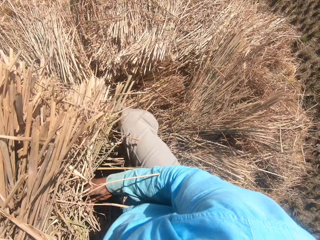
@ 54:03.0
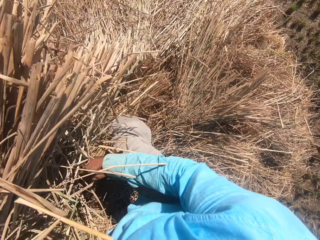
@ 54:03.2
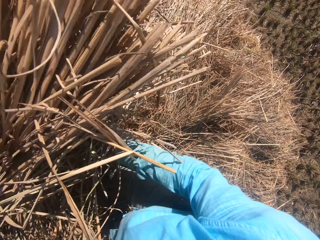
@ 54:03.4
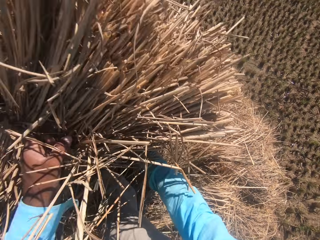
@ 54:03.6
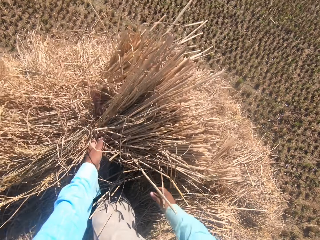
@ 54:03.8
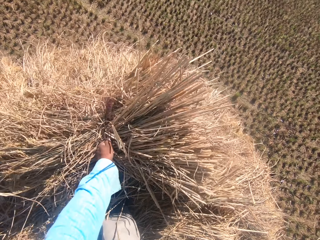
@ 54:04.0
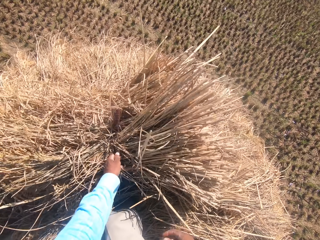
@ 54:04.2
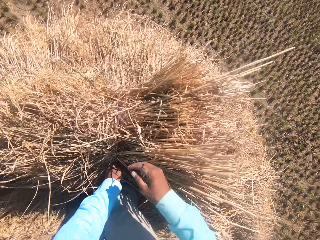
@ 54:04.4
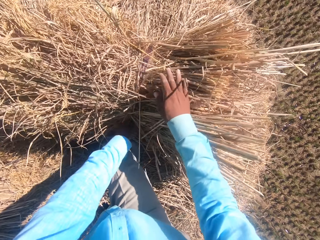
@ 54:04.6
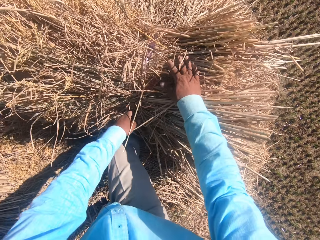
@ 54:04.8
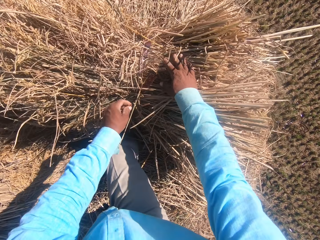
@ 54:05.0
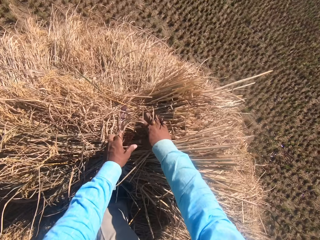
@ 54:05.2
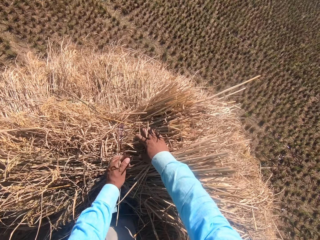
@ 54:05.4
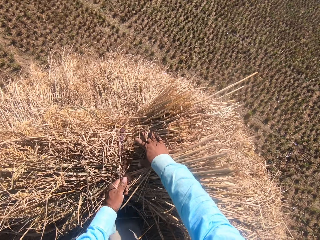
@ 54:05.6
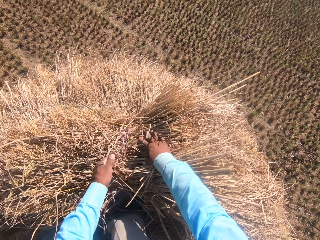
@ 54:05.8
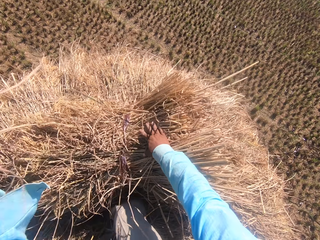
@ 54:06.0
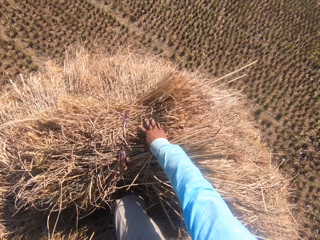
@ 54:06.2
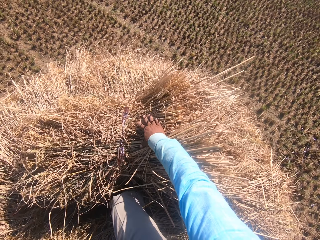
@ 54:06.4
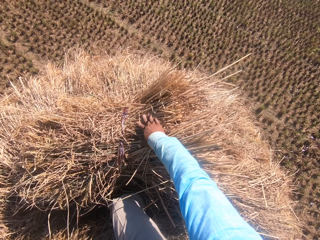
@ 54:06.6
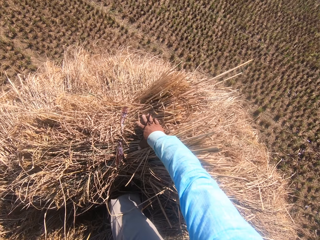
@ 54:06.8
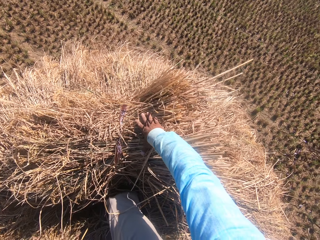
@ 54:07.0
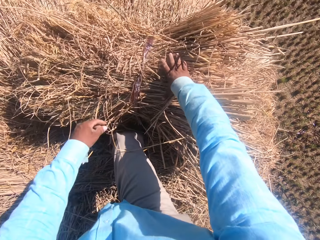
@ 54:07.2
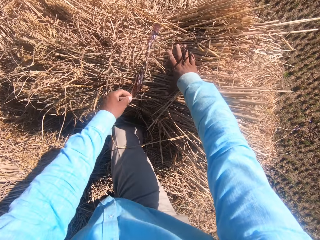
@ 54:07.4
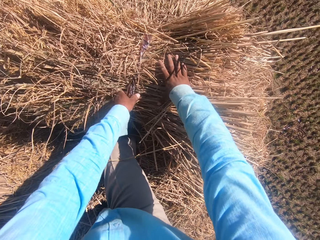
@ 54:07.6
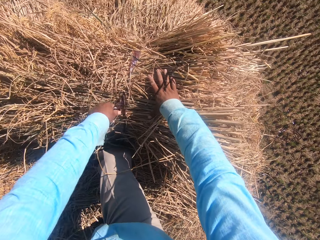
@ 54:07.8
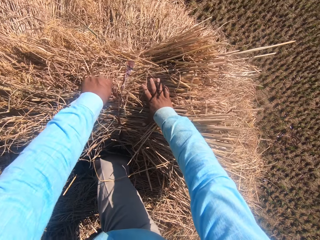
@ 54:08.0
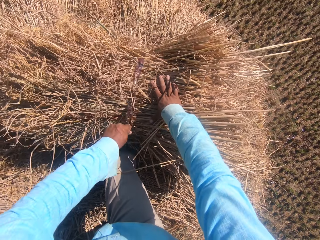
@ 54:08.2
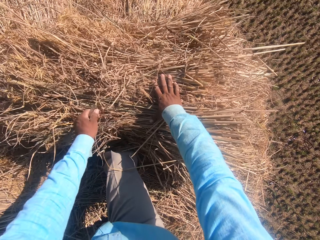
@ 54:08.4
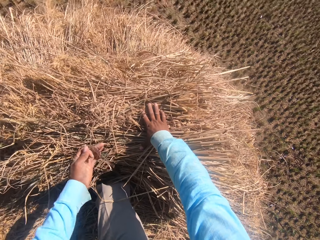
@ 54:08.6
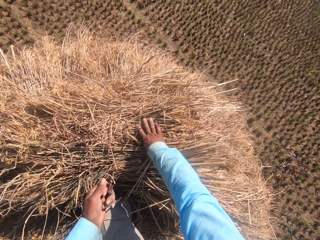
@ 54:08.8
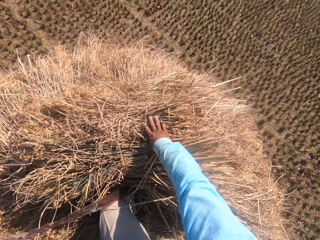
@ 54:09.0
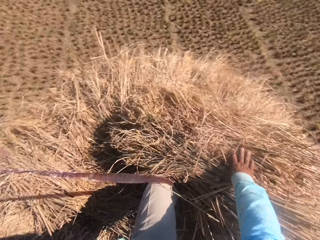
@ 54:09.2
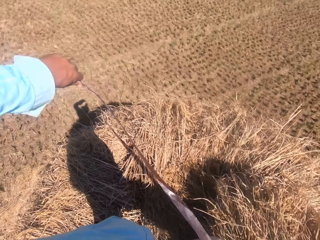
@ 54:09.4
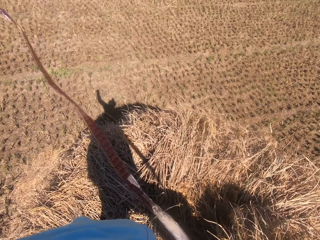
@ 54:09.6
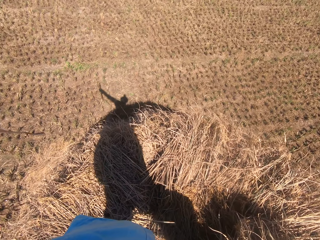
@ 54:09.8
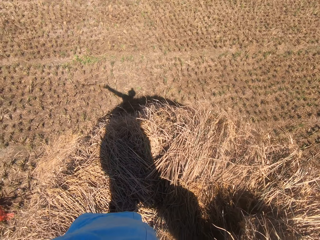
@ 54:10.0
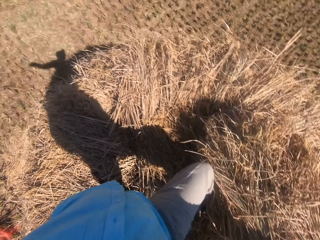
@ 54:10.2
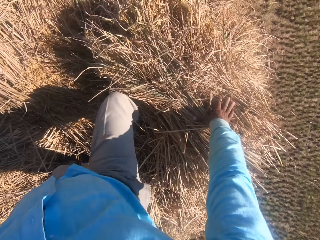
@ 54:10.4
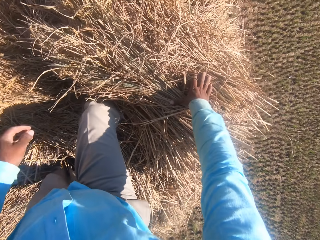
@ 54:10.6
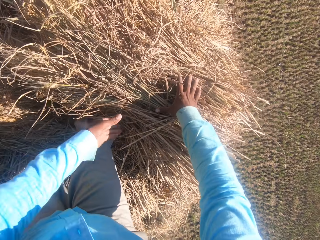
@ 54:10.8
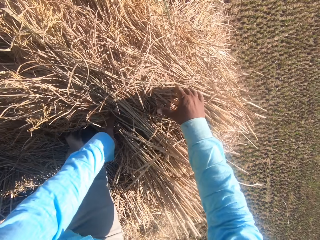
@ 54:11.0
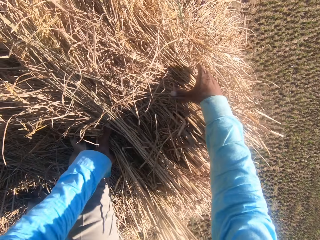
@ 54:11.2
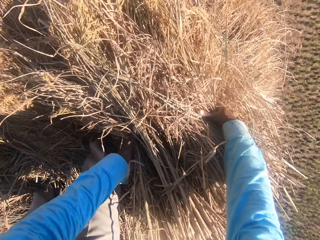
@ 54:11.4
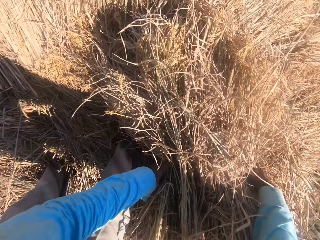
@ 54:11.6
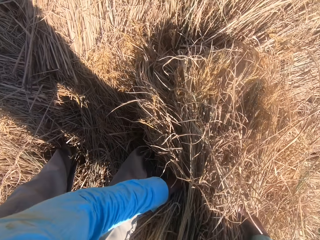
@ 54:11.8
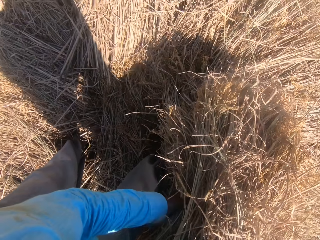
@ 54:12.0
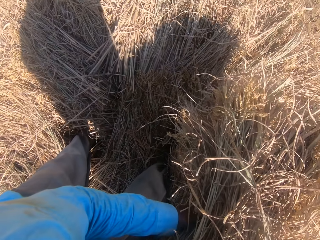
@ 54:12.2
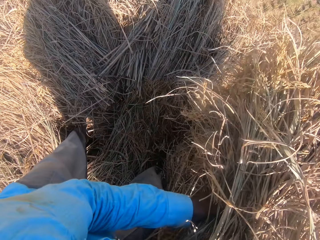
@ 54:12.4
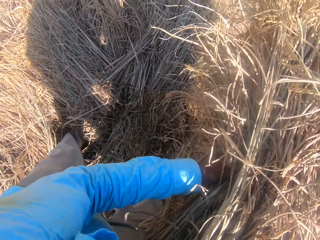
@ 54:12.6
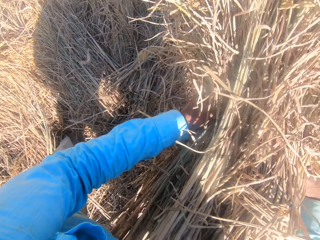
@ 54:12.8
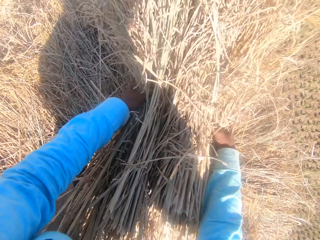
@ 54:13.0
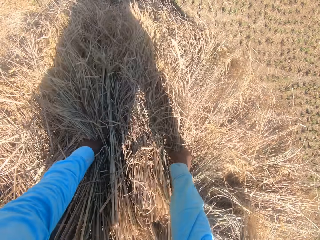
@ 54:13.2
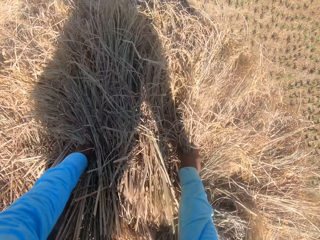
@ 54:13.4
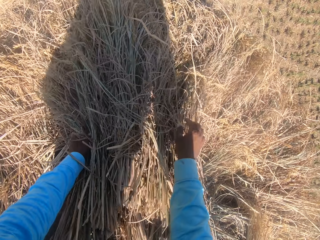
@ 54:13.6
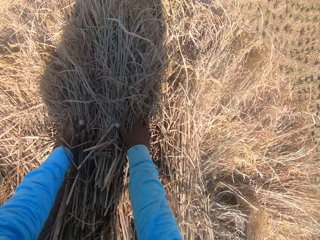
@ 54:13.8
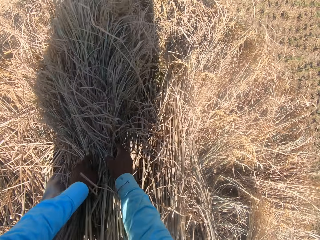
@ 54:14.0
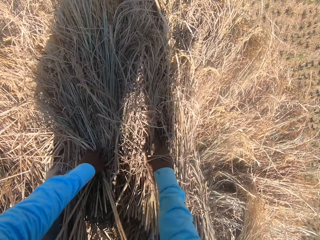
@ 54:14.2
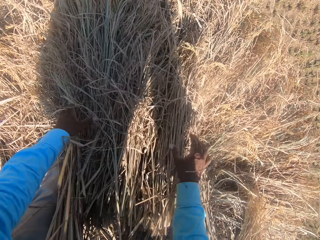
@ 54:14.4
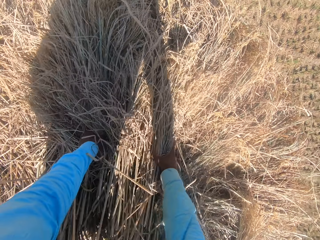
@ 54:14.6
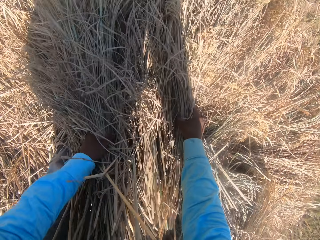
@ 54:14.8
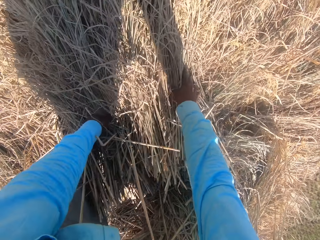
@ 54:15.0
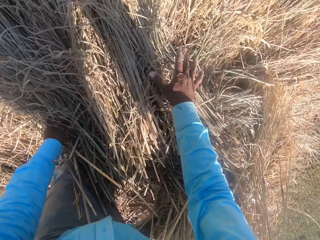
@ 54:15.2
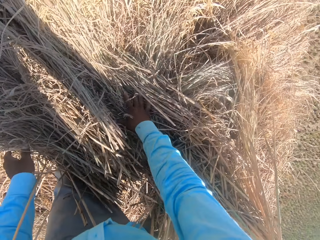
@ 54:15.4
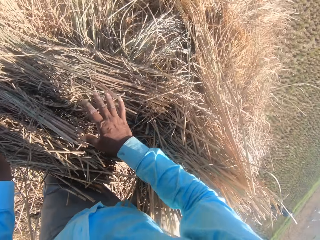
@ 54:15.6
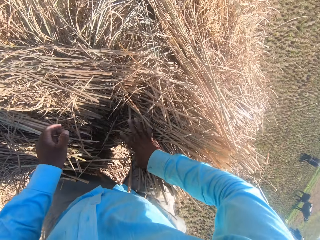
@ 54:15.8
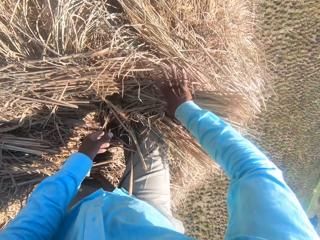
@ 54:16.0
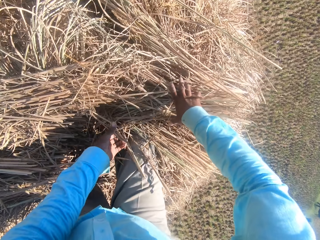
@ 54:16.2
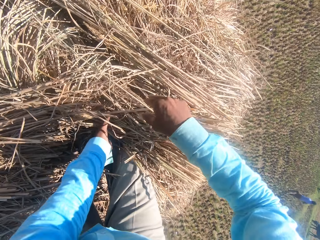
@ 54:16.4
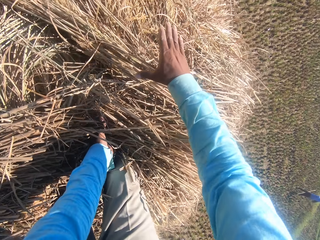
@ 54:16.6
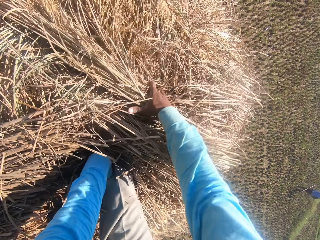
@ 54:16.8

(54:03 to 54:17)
The camera wearer picks up a bunch of grass with hands. They put down the bunch of grass on the ground. They untie the rope on the stack of dried grass straws with a hand. They pull the rope from the stack of dried grass straws. They drop the rope on the field. They arrange the stack of dried grass straws on the heap. They pick up the bunch of grass from the ground. They put down the bunch of grass on the ground. They adjust the bunch of grass on the ground.

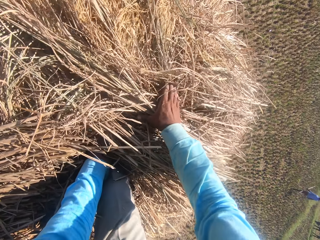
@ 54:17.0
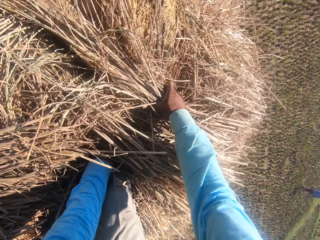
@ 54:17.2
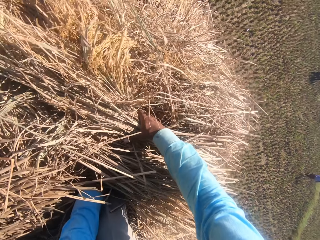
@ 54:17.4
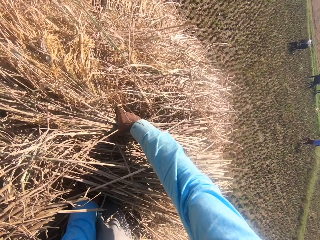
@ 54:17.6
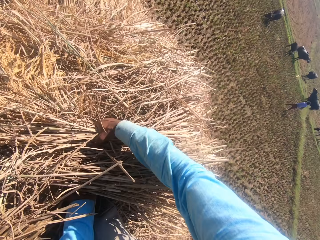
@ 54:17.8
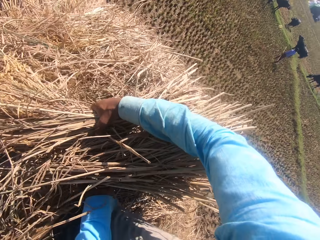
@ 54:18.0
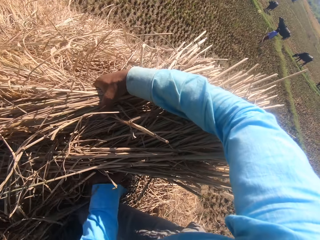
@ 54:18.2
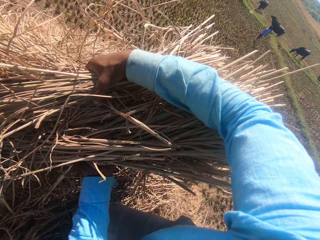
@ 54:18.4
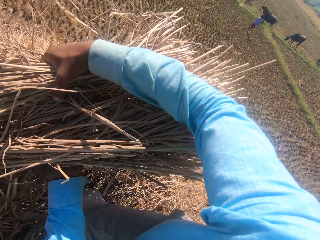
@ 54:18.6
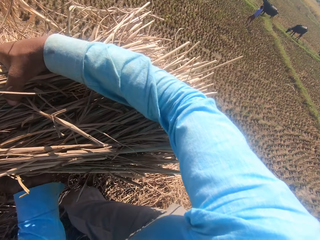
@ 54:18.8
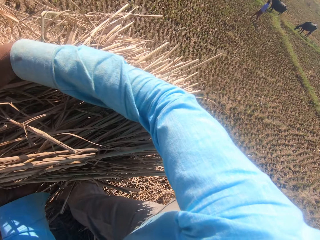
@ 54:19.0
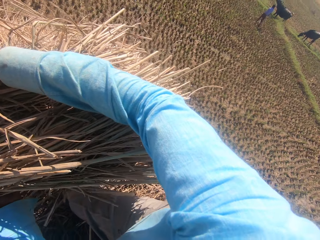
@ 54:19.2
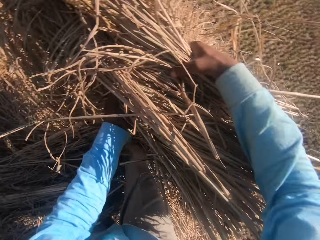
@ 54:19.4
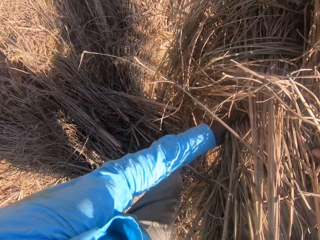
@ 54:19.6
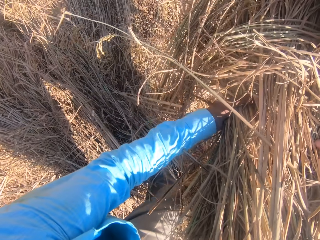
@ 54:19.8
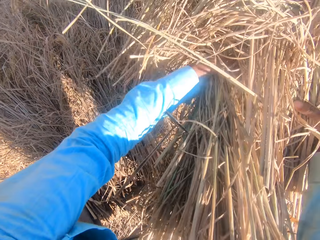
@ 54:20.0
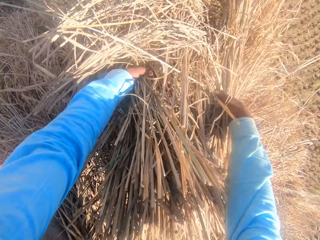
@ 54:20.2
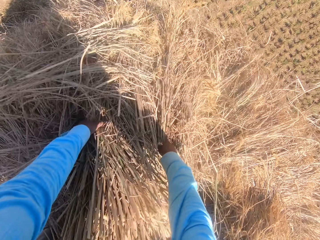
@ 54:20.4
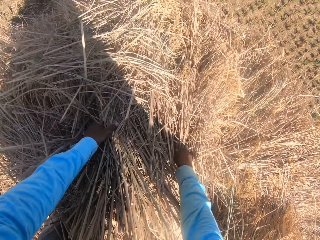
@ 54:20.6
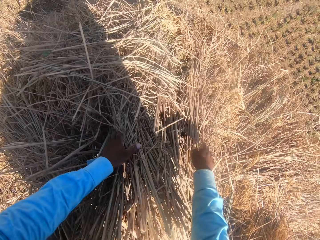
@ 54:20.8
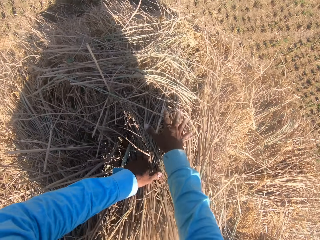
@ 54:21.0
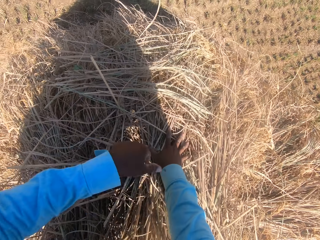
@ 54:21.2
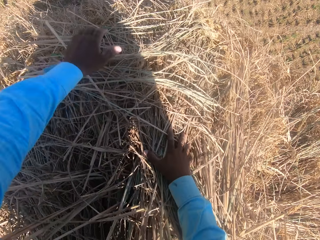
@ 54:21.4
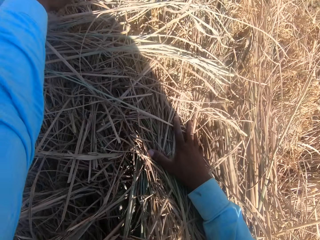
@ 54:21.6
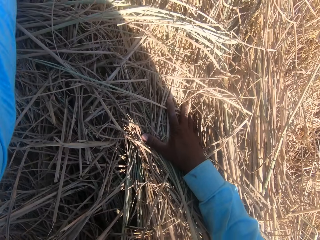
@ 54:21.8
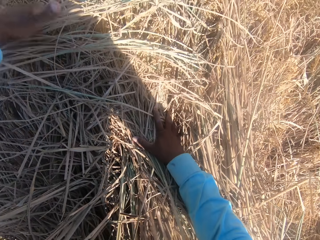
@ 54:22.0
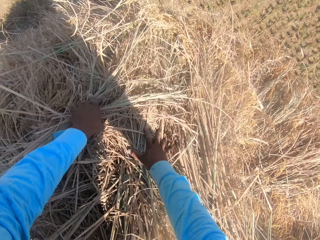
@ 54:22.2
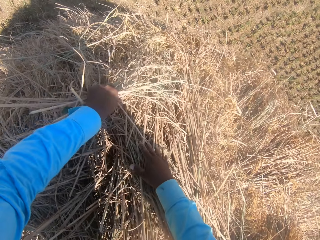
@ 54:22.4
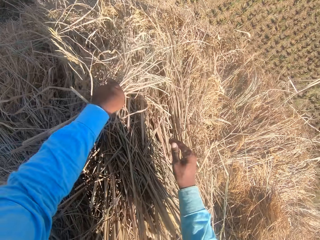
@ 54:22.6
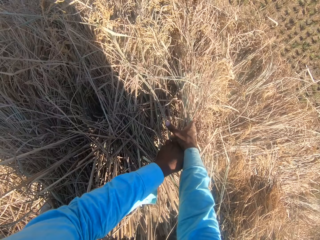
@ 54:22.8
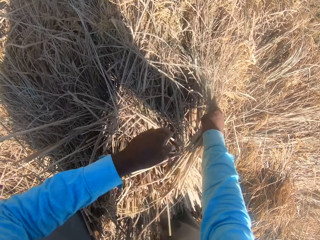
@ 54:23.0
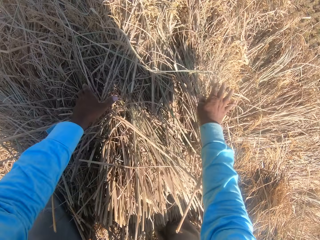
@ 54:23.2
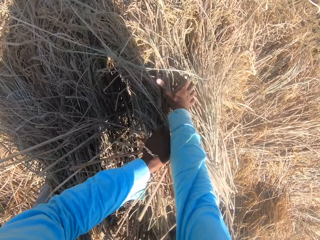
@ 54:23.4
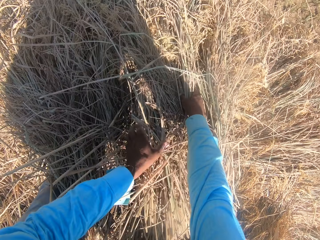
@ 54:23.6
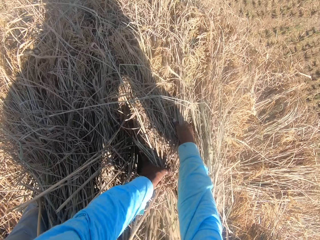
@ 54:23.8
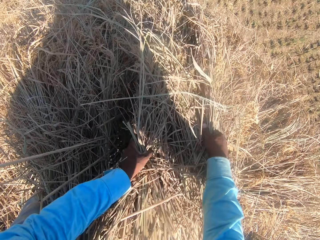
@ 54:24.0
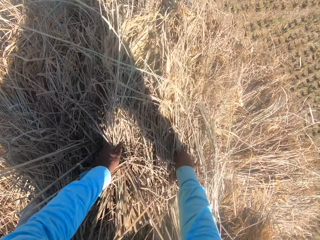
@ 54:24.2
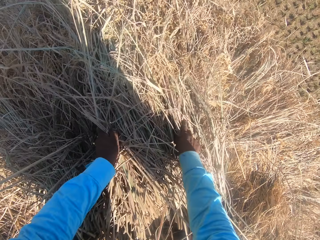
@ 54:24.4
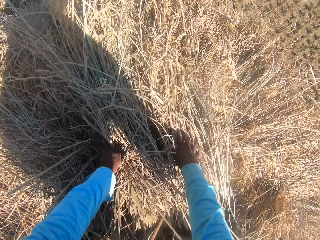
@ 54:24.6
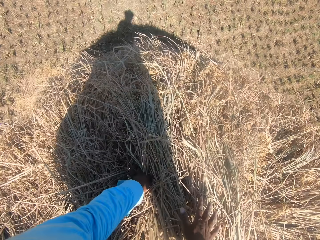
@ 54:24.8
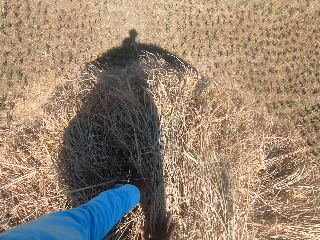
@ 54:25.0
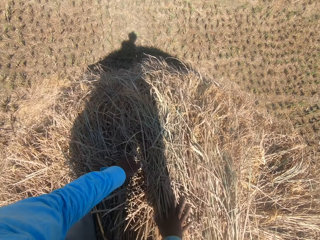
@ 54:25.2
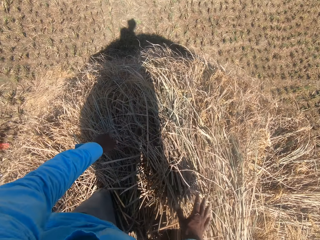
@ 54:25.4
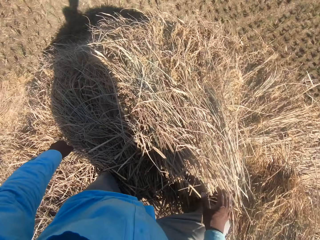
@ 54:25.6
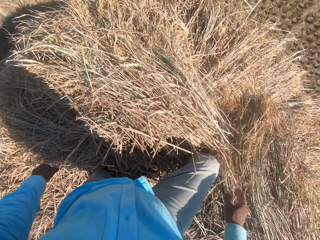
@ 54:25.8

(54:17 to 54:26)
The camera wearer picks up a bunch of grass from the ground. They put down the bunch of grass on the ground. They adjust the bunch of grass on the ground. They converse with a man.
